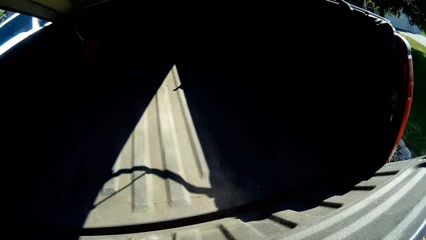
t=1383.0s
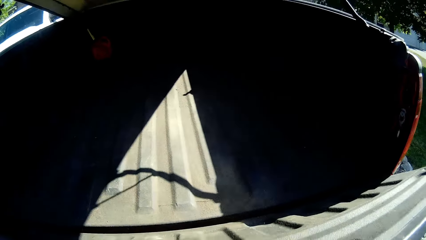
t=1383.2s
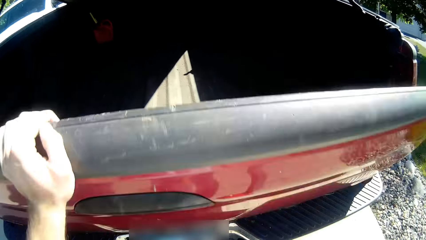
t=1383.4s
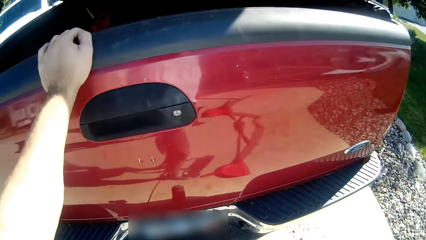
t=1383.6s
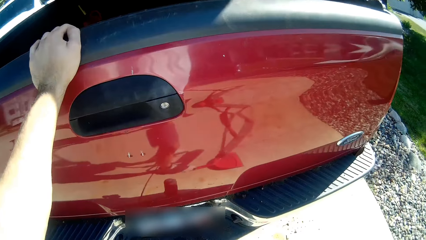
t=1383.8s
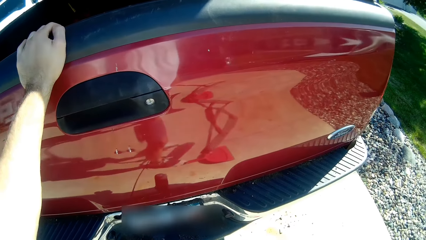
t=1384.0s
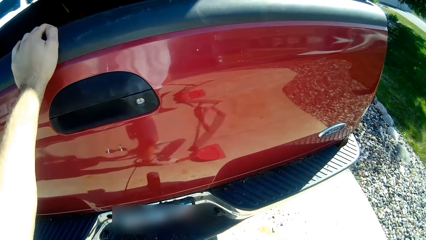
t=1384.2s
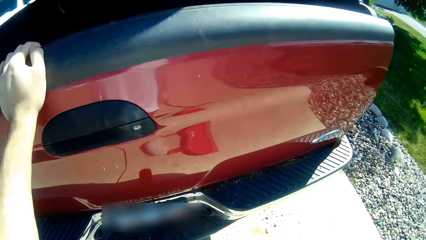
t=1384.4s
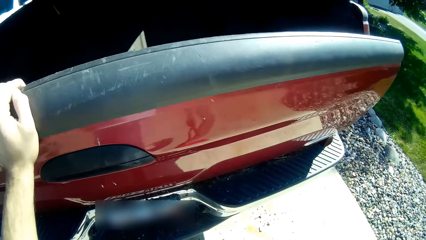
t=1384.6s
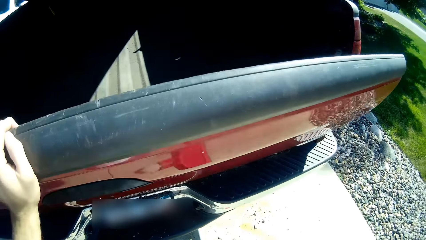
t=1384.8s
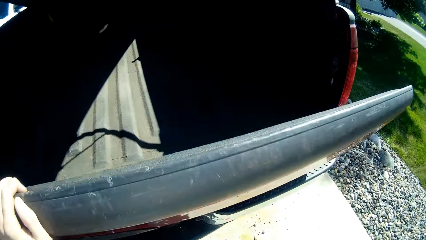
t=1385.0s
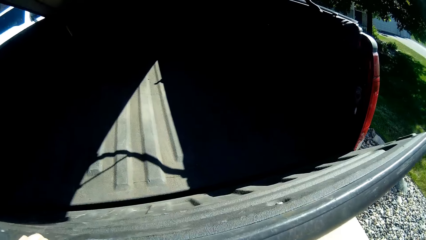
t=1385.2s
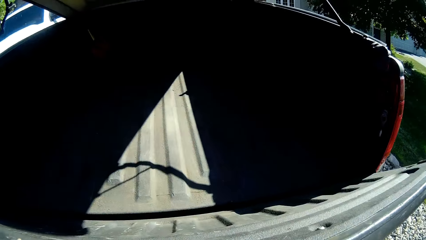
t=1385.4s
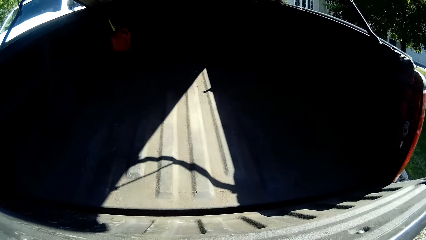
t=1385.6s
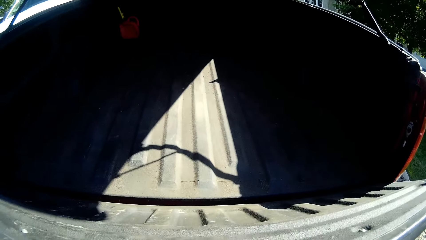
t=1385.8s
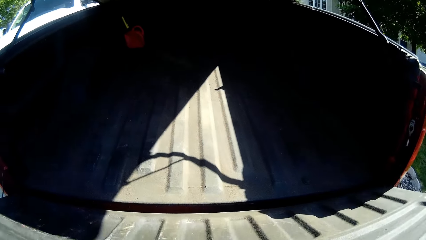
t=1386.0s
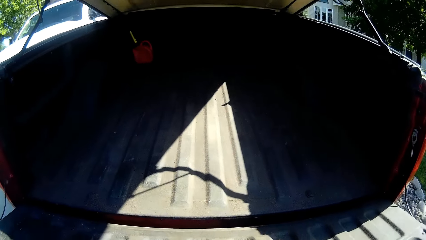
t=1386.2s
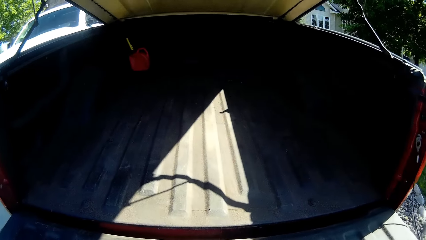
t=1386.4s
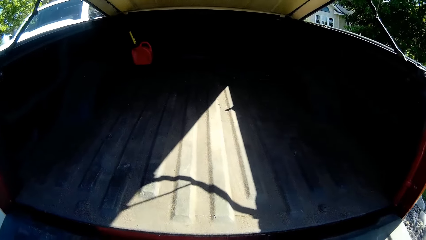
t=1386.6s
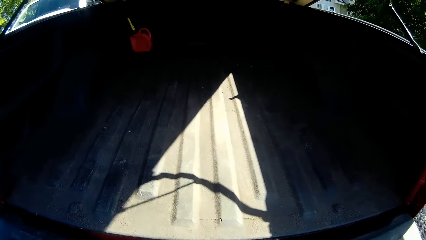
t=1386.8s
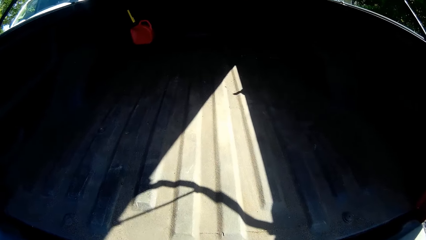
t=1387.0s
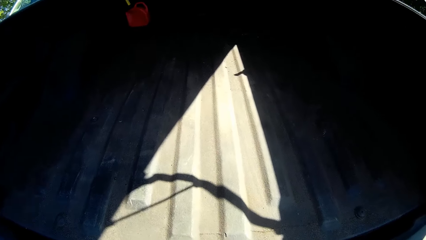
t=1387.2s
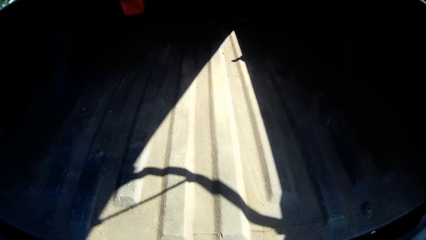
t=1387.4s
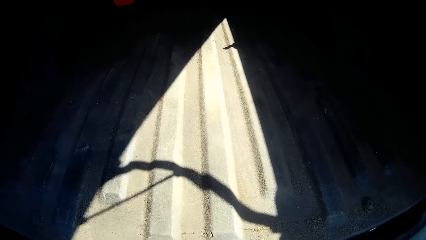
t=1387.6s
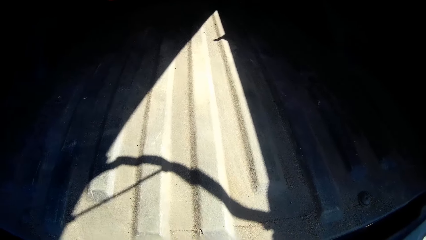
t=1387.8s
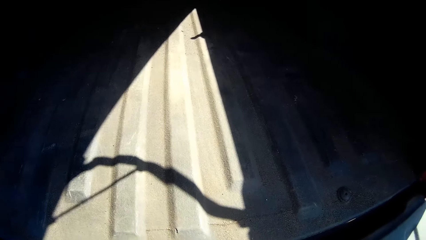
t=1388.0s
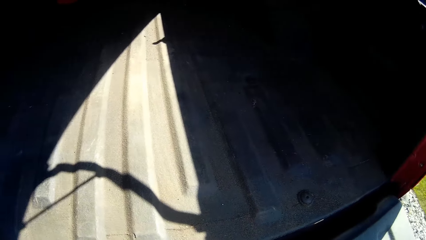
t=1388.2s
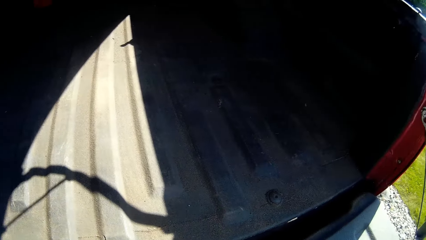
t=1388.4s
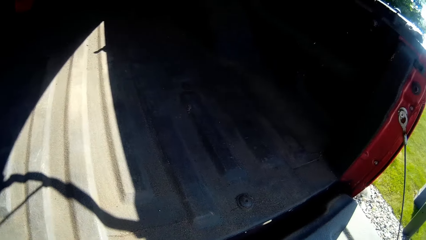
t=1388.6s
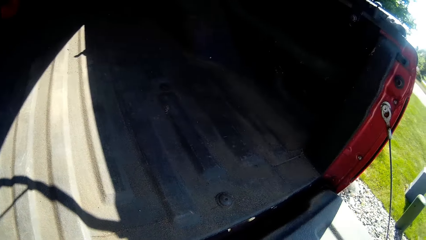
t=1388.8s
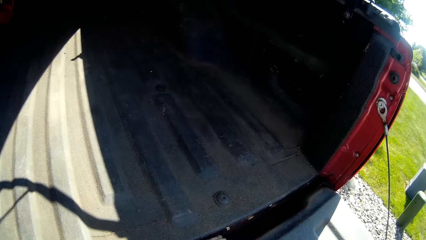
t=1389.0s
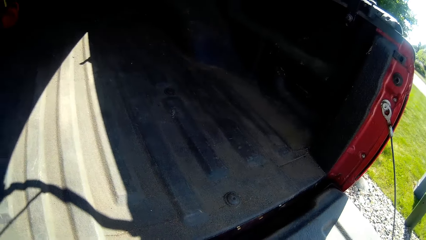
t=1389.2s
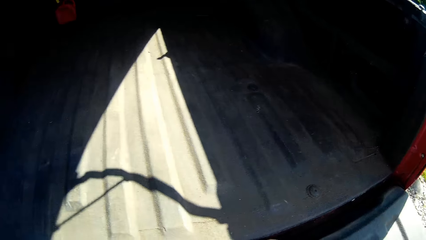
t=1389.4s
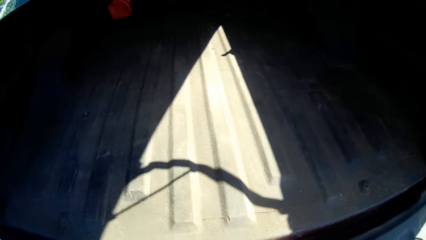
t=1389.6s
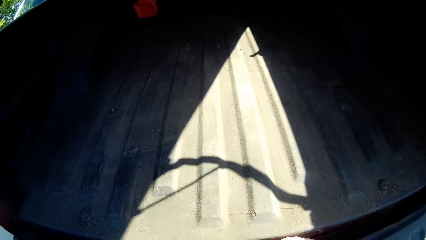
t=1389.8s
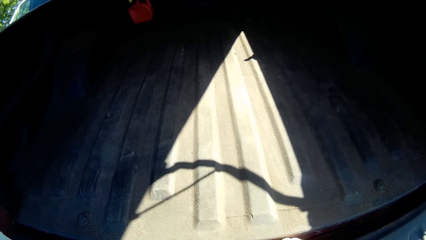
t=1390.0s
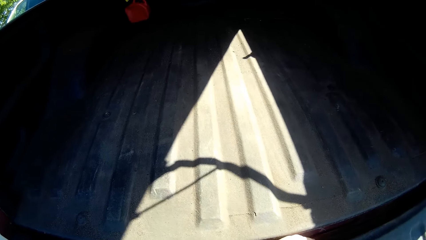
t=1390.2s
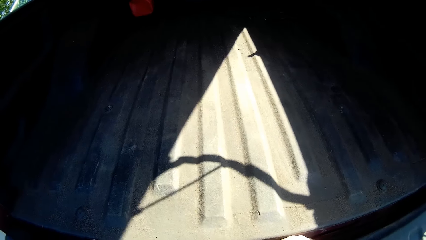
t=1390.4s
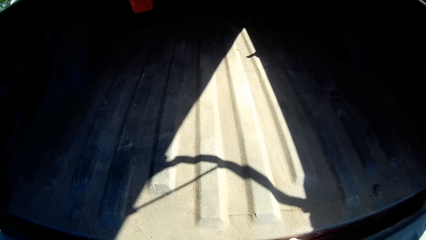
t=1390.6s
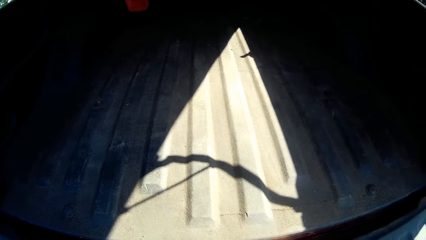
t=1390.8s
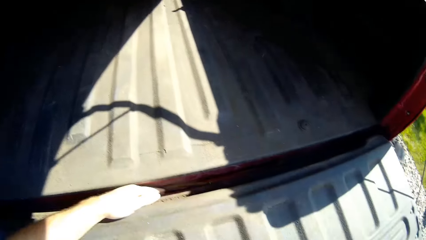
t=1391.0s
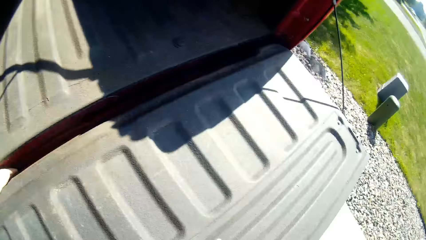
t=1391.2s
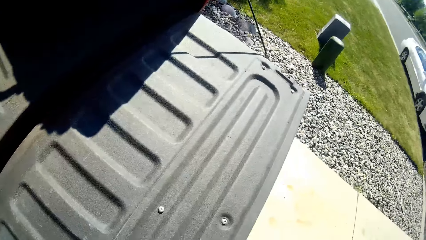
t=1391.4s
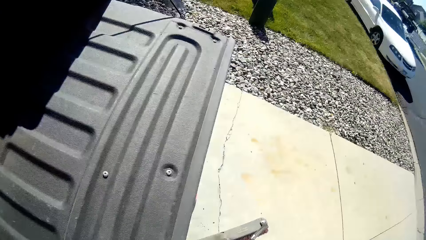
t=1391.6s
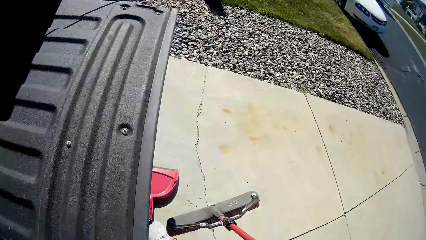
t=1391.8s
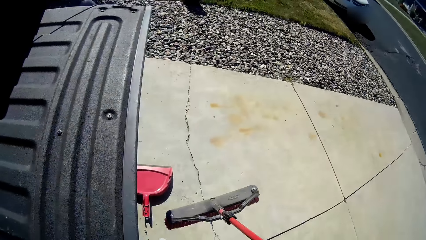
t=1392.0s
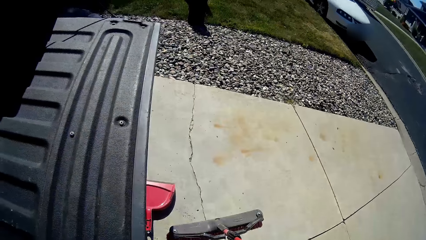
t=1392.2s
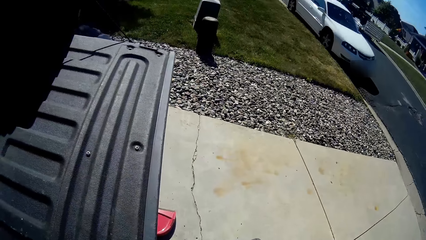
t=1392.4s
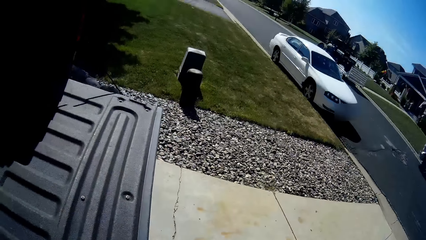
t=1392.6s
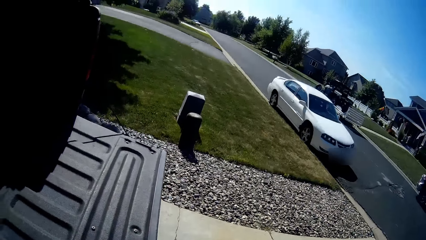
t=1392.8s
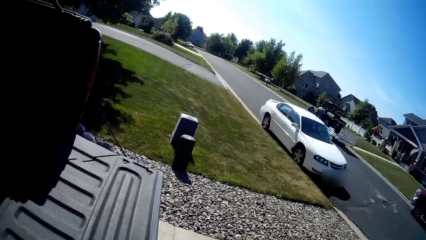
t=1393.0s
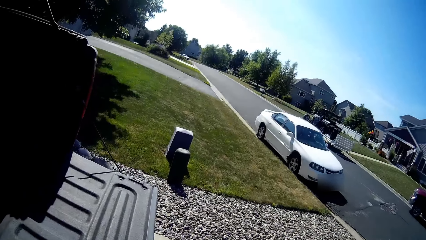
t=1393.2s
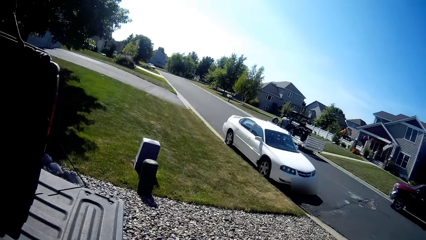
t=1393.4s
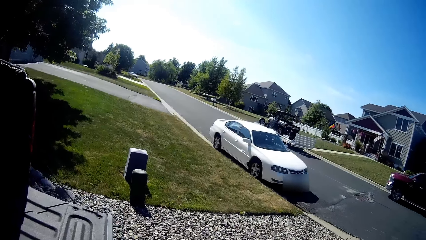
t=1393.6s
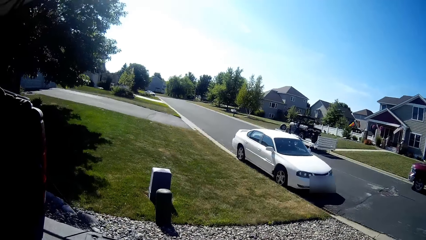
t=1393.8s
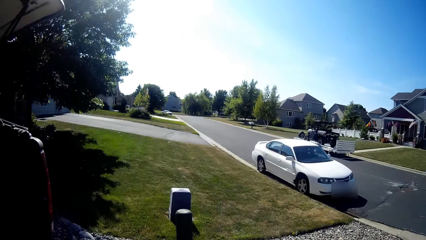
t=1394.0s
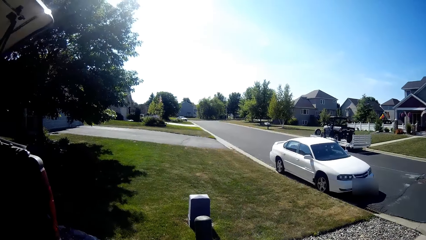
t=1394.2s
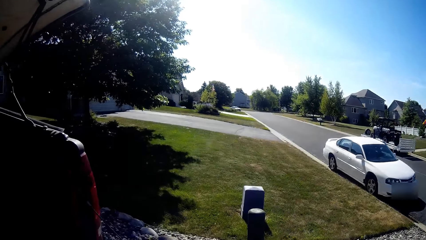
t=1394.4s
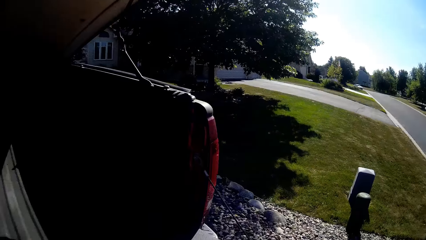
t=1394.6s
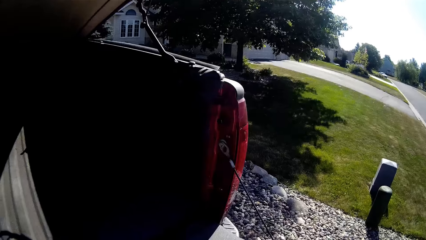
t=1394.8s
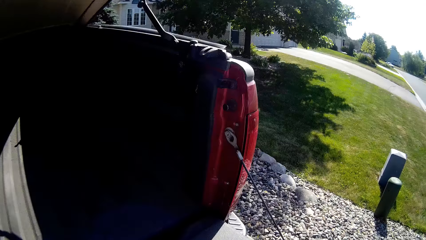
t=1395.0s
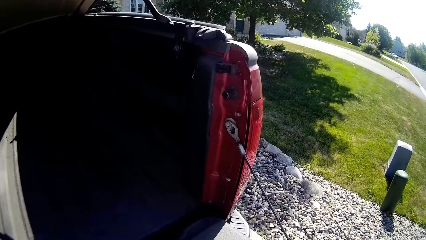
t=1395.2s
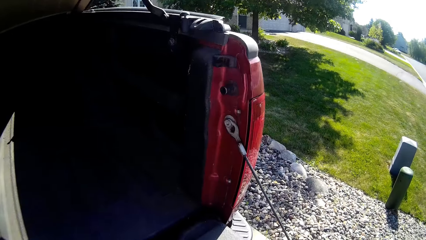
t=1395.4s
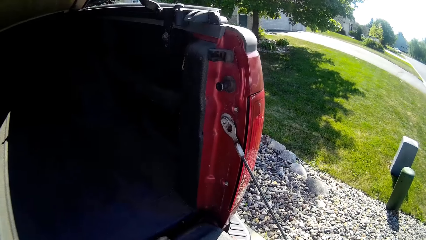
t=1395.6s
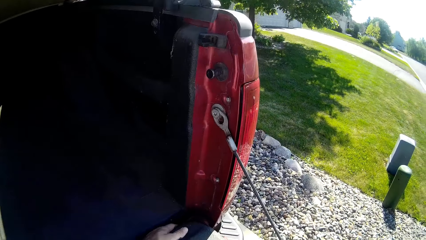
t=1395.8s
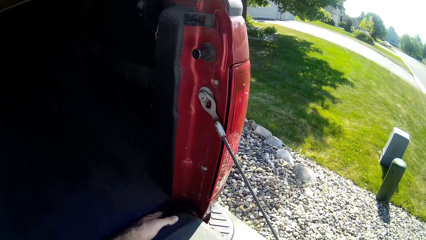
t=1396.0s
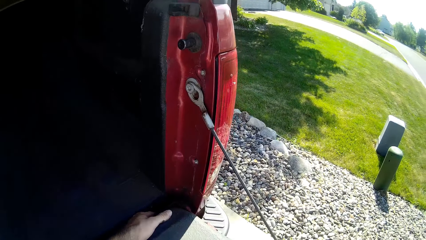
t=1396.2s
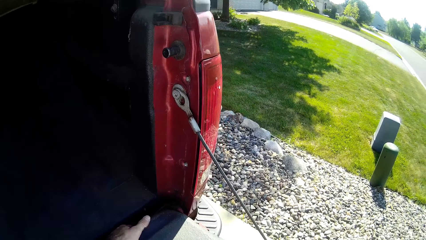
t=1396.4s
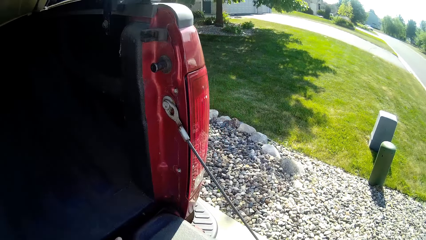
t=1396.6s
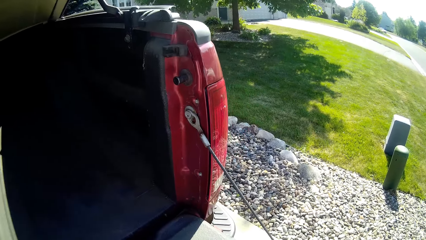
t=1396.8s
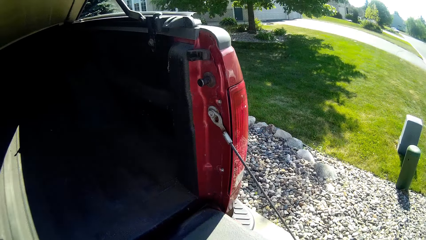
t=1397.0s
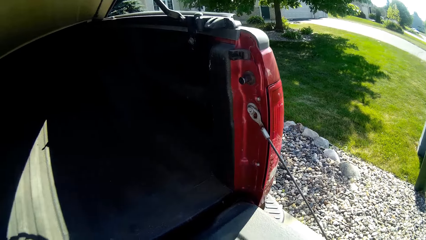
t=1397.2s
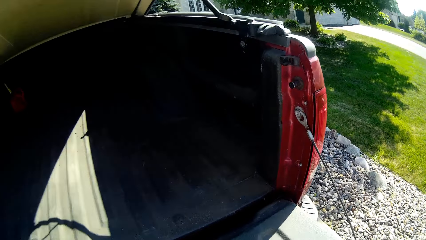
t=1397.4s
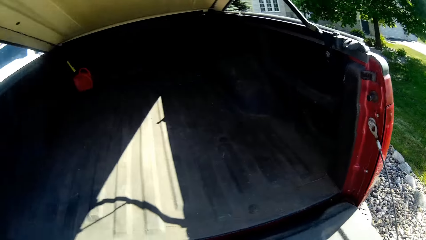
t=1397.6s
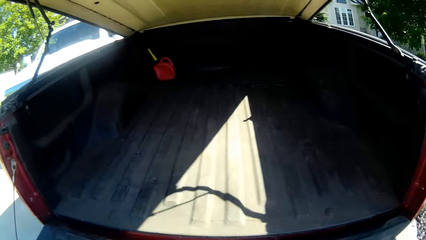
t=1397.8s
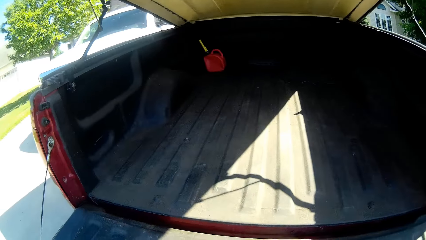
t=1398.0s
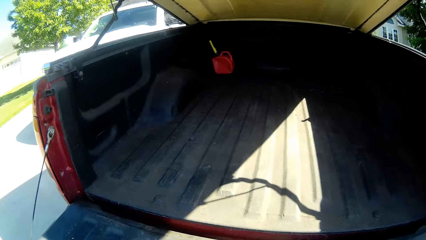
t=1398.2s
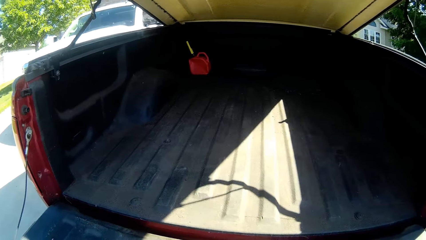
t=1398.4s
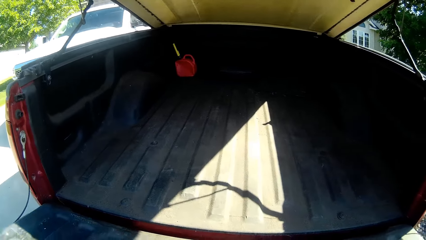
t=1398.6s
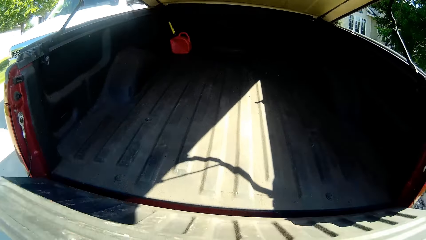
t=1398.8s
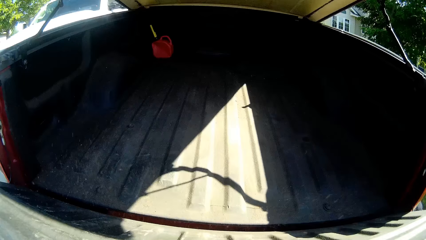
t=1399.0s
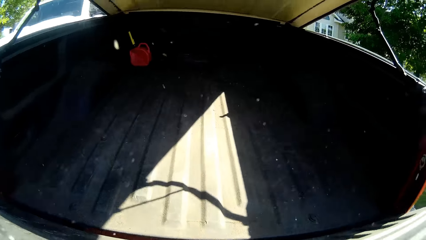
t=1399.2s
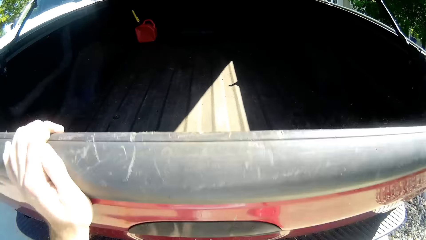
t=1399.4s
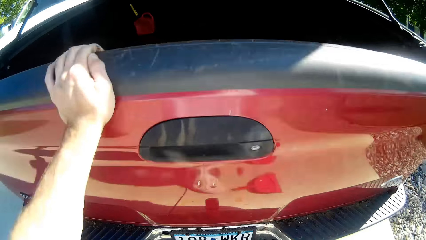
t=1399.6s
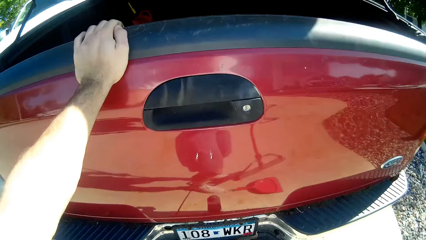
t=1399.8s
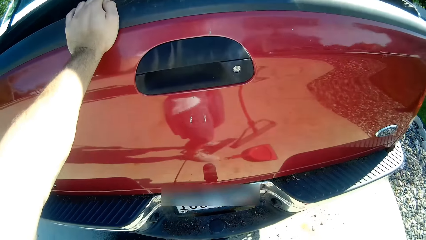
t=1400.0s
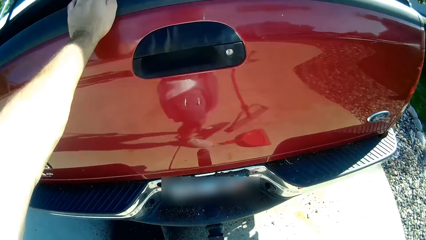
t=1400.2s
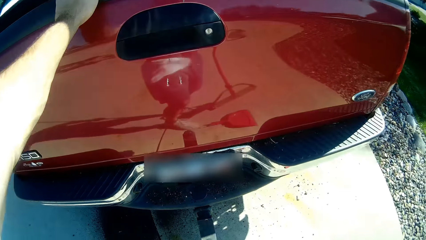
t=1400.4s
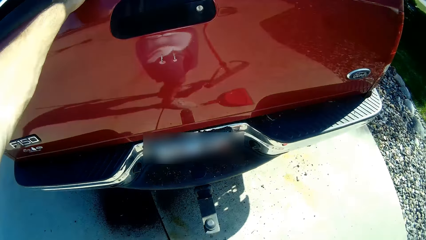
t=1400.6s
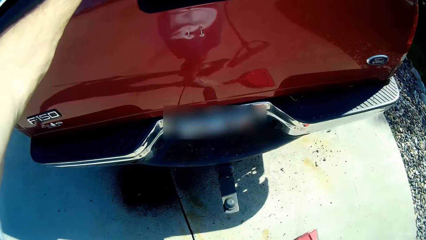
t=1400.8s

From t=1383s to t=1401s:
The camera wearer lowers the tailgate. He lifts up the tailgate. He lowers the tailgate. He stares at the trunk. He looks around. He runs his finger along the surface of the tailgate. He stares at the trunk. He closes the door of the truck boot with his left hand. He lifts up the tailgate. He stares at the truck.
